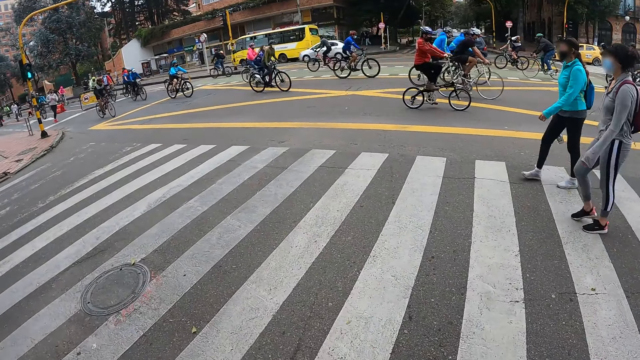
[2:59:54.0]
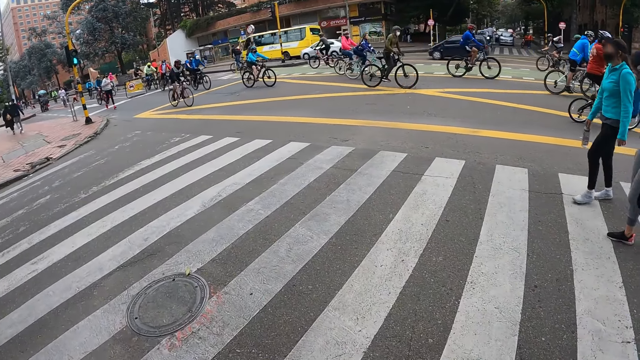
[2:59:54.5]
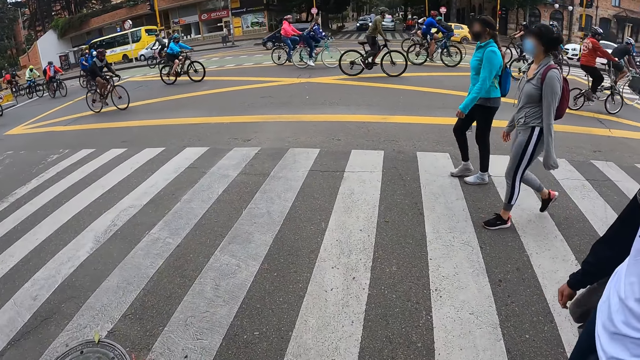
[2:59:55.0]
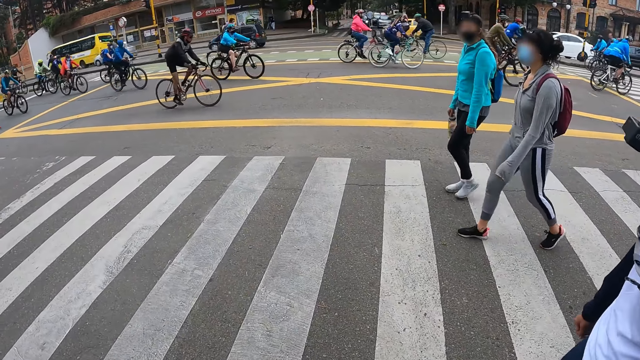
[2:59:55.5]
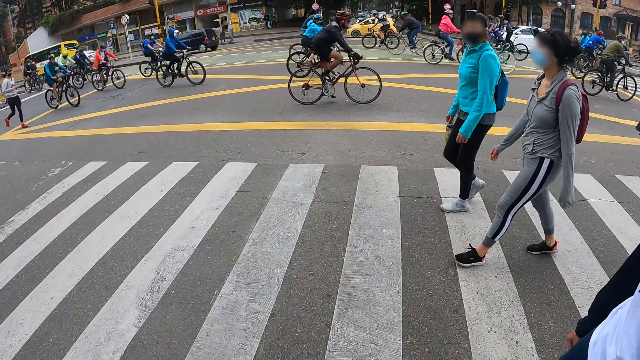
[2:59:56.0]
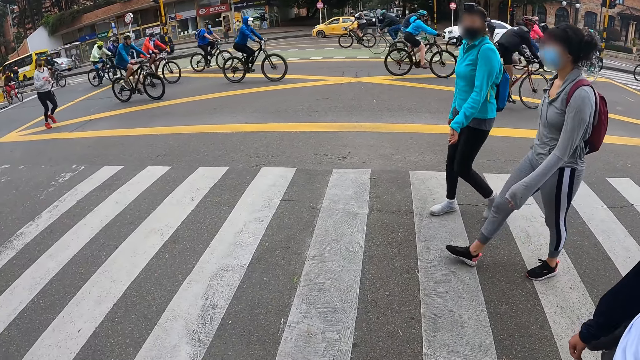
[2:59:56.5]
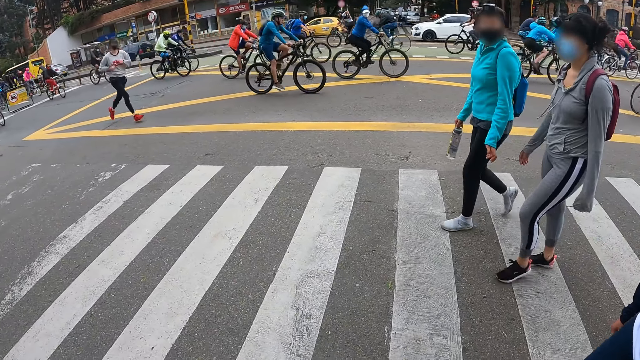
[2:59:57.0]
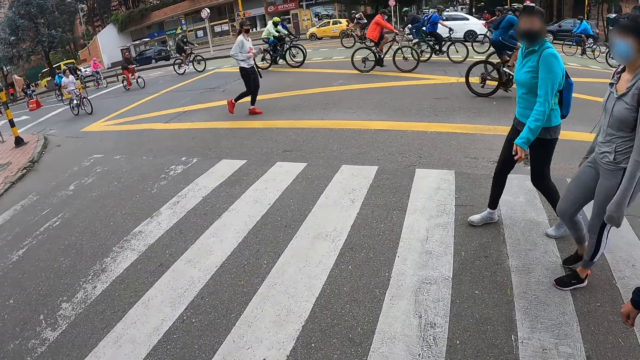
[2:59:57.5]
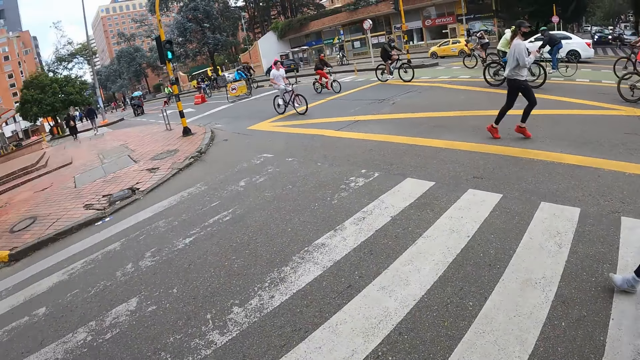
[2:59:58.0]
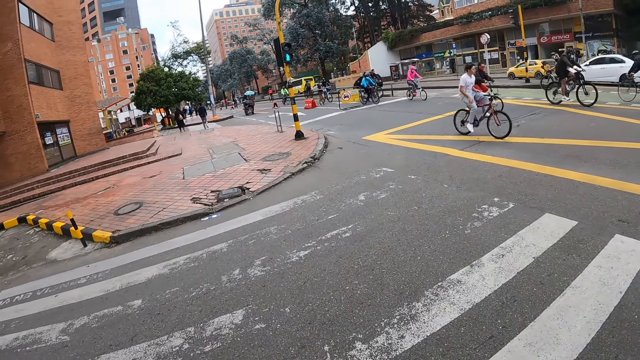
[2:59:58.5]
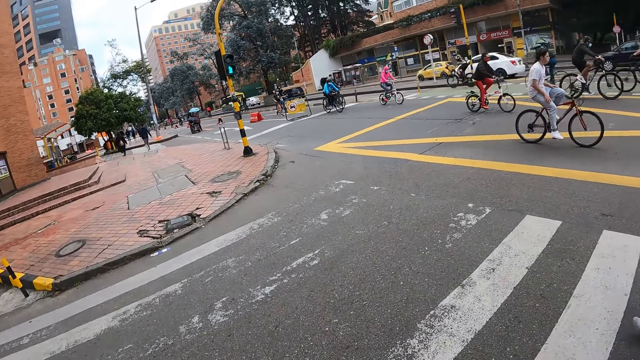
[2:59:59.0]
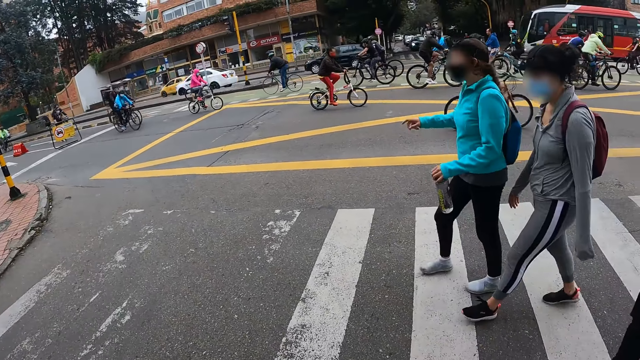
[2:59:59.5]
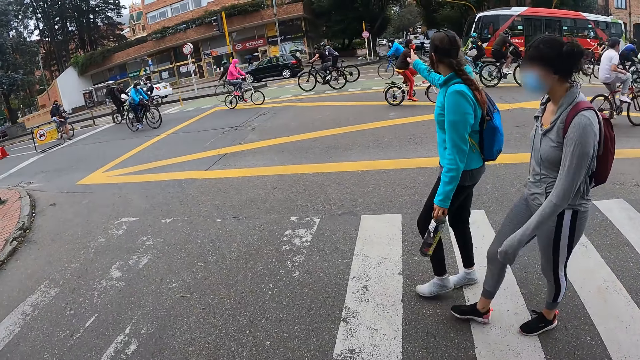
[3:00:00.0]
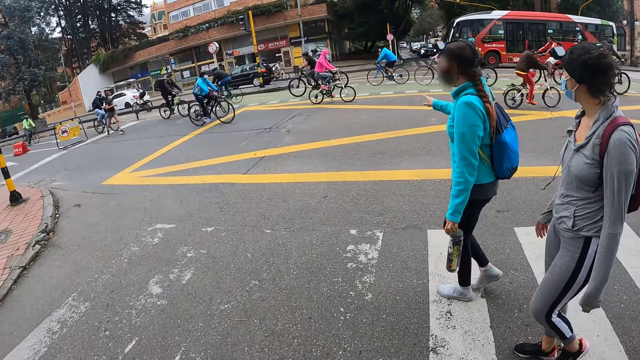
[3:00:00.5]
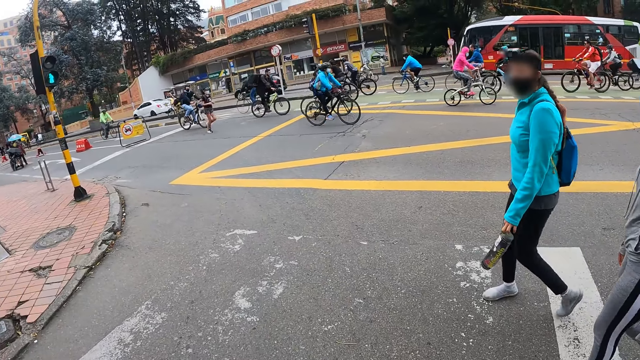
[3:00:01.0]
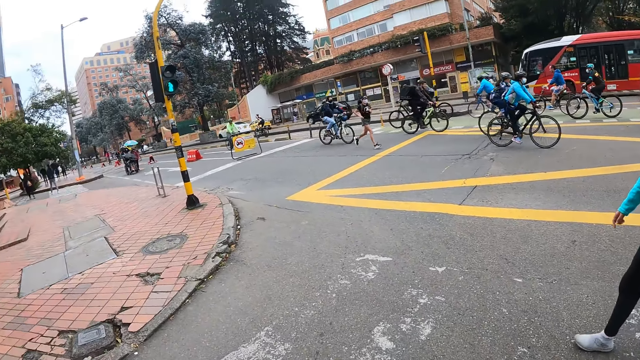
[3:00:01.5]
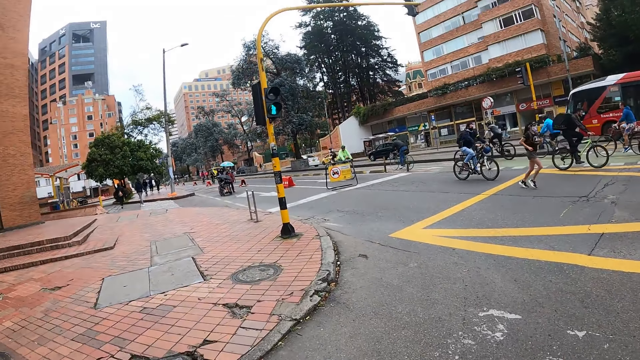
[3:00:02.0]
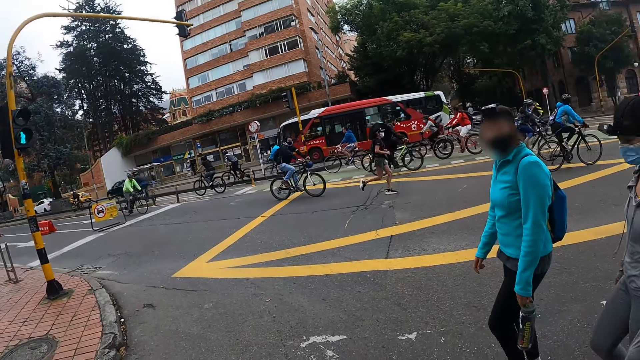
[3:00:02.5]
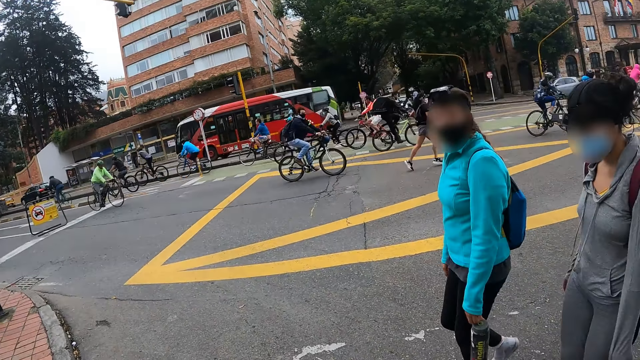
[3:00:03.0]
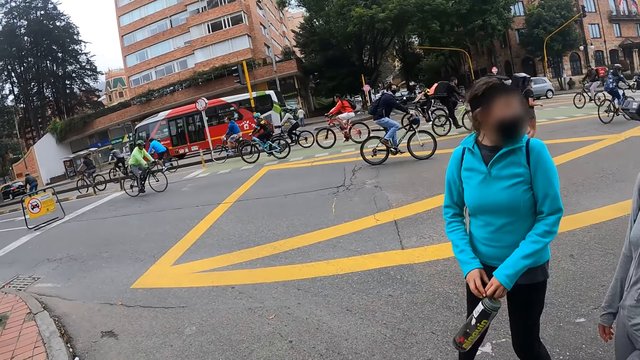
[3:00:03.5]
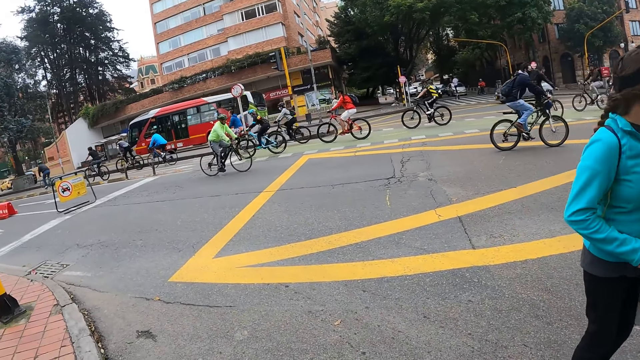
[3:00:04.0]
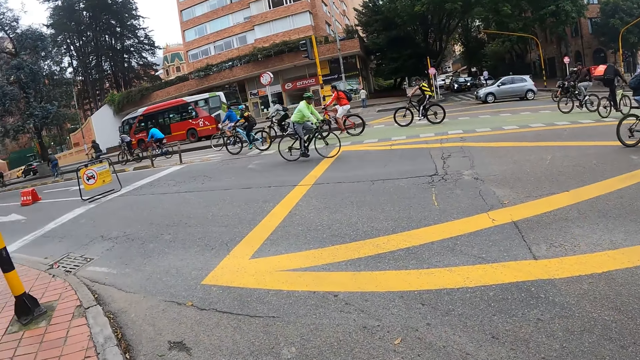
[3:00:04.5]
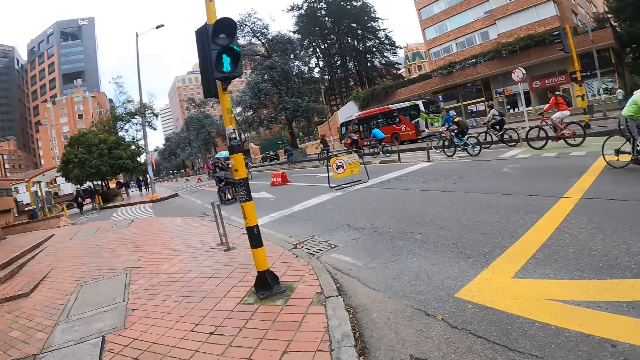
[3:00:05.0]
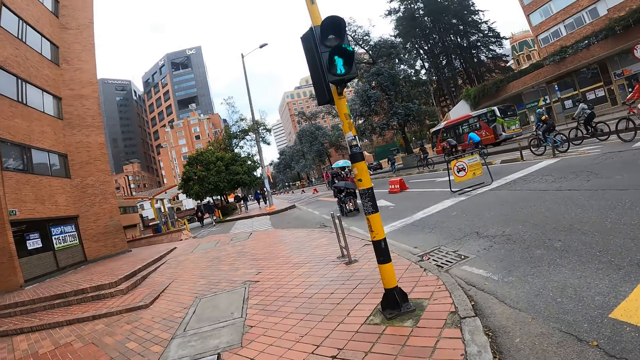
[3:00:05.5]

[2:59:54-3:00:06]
The camera wearer crosses the road. The girl interacts with the group of people.

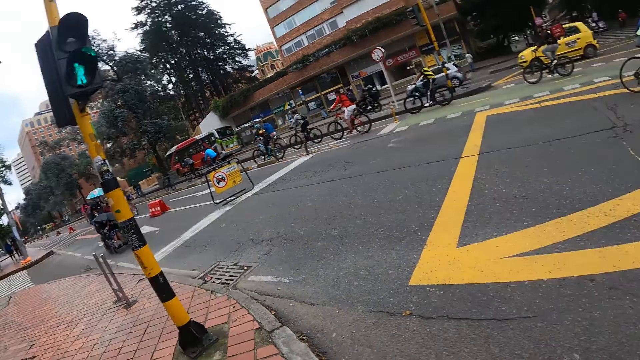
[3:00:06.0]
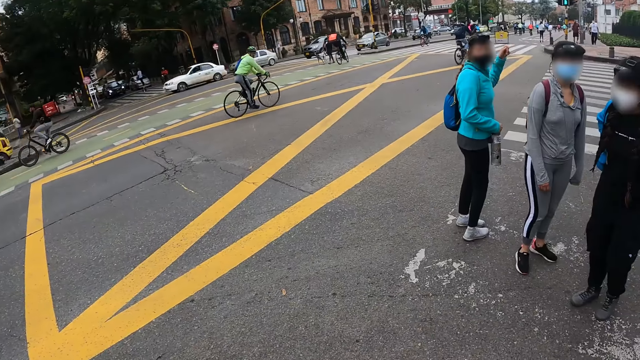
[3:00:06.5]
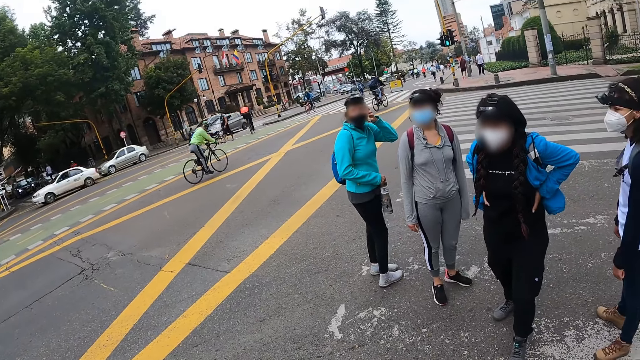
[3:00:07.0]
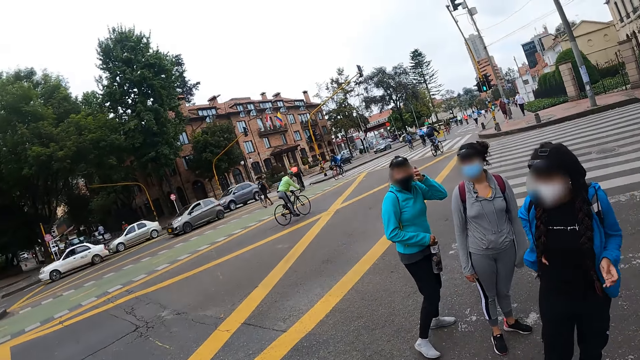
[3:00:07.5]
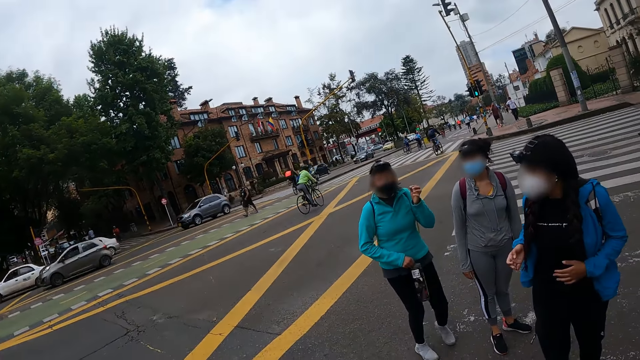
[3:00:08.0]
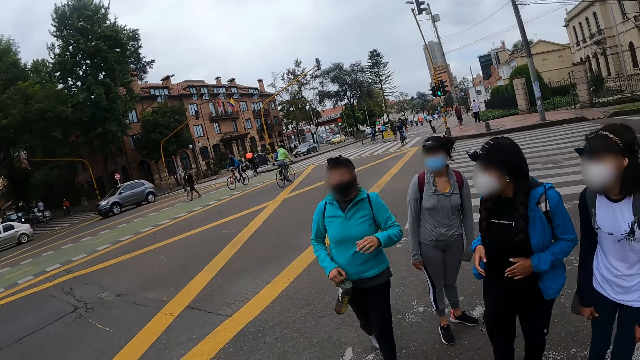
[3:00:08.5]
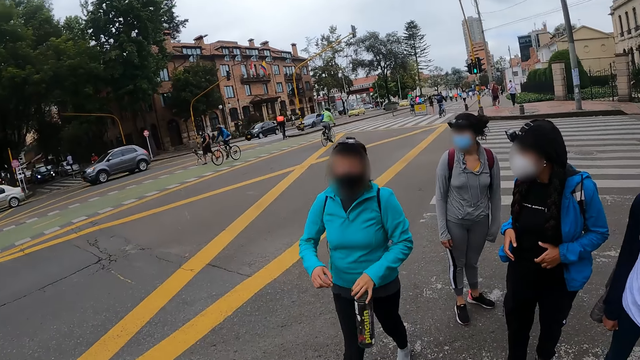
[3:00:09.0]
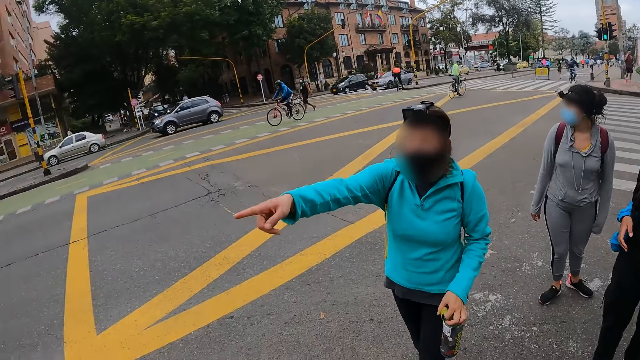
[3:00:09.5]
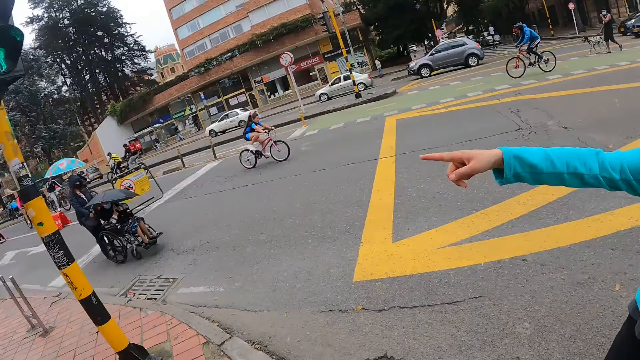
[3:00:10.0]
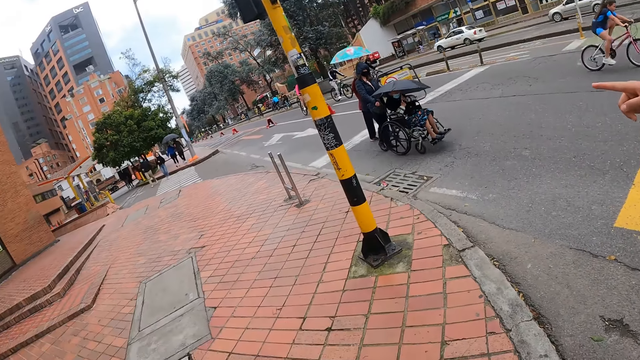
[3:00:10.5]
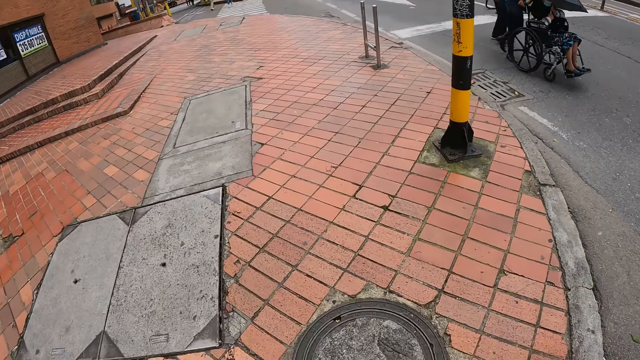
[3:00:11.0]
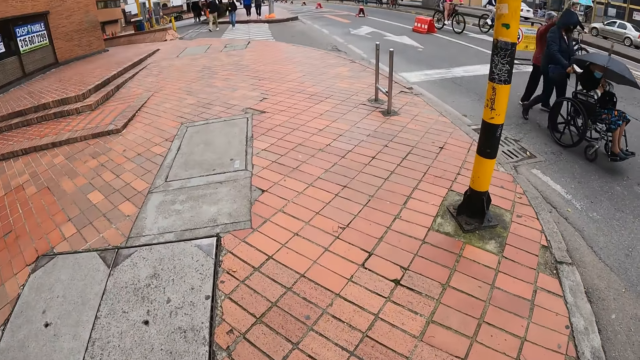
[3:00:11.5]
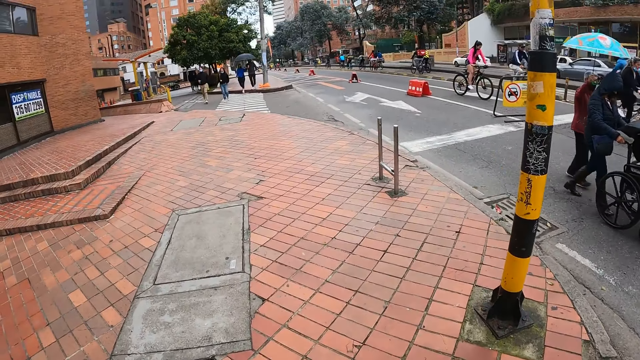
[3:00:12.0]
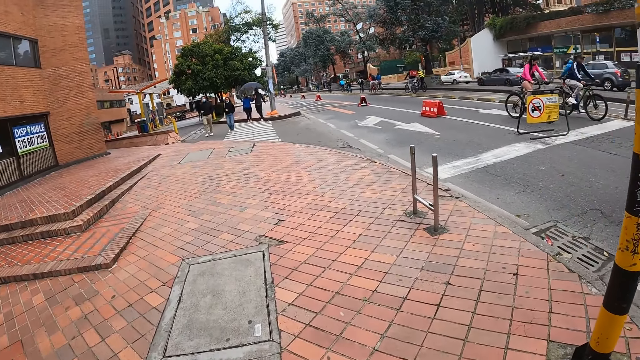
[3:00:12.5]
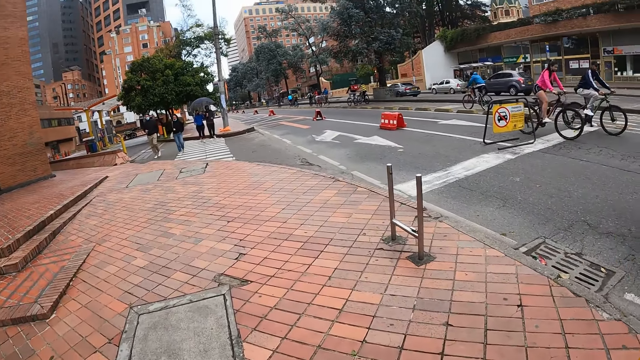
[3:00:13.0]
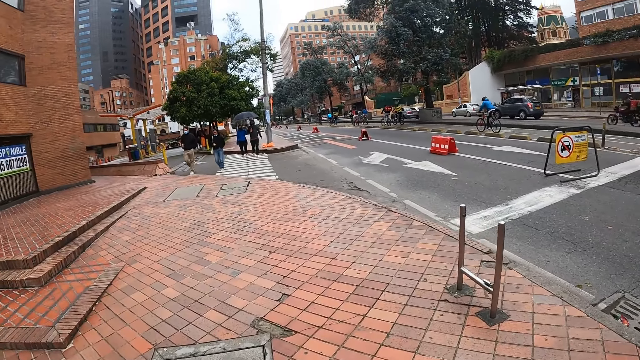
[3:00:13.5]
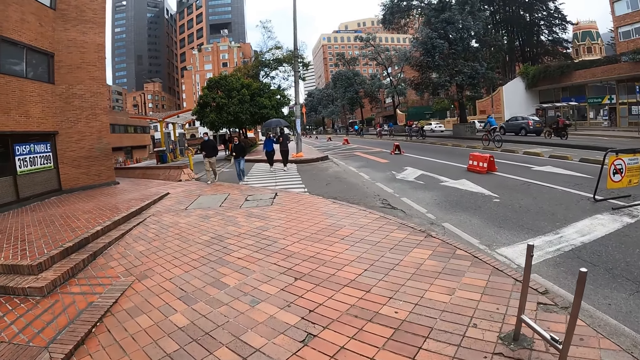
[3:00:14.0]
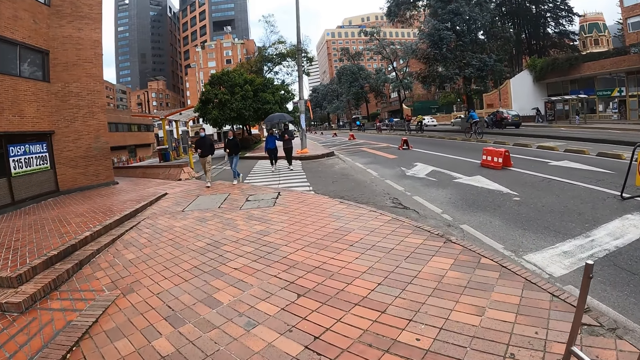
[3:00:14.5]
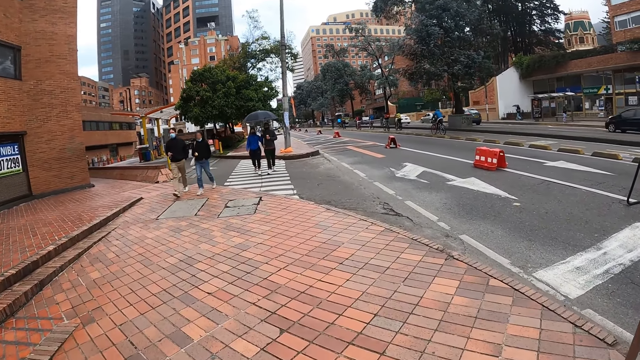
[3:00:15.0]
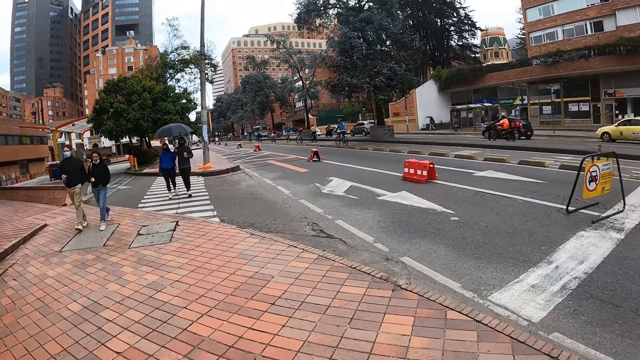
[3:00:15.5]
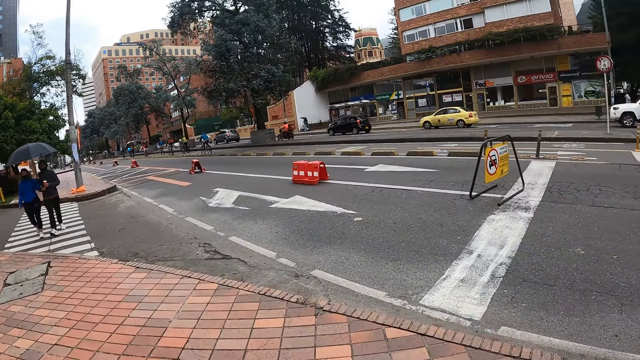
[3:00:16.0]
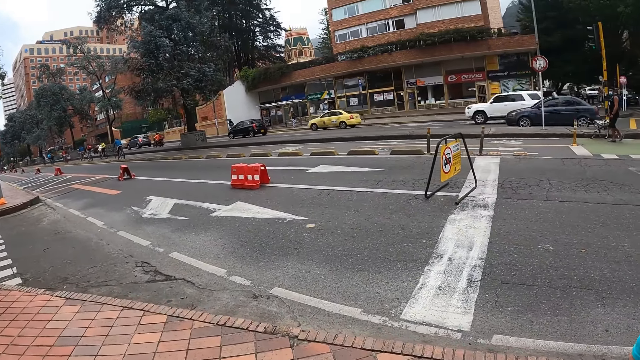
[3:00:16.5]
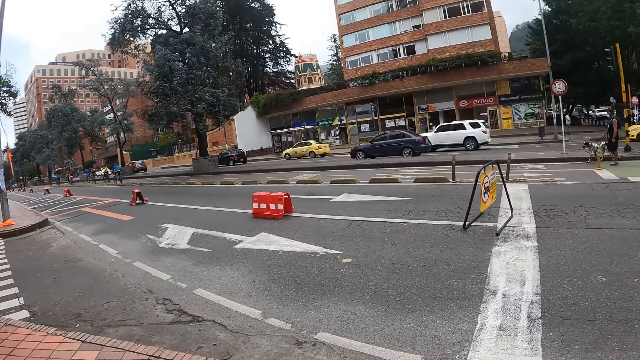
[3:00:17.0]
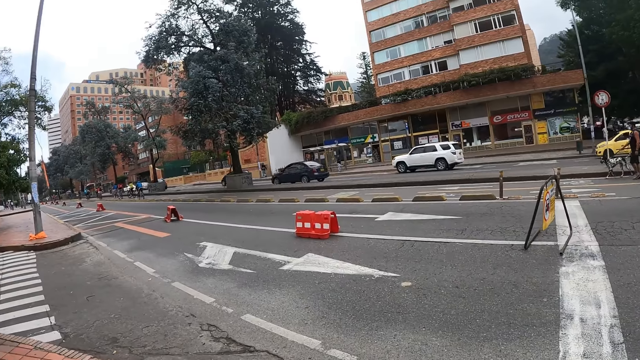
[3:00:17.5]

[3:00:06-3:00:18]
The camera wearer interacts with a lady.
